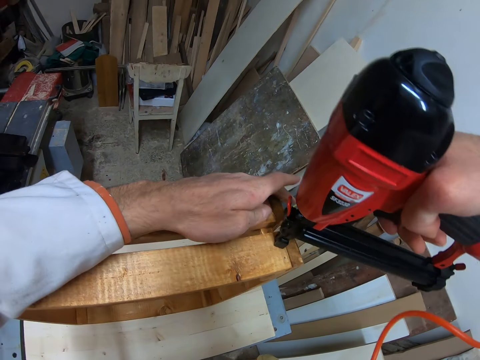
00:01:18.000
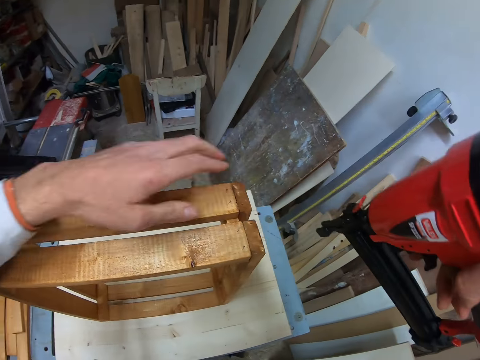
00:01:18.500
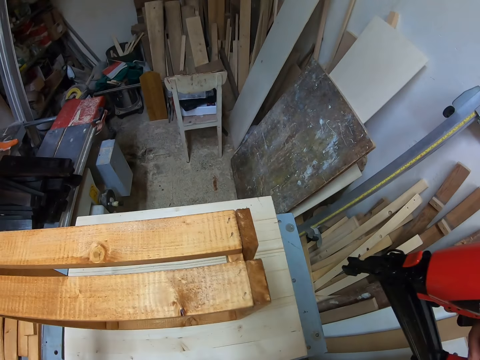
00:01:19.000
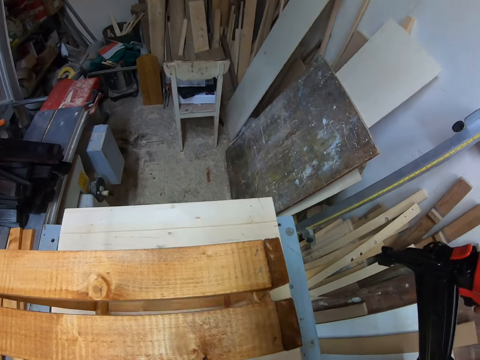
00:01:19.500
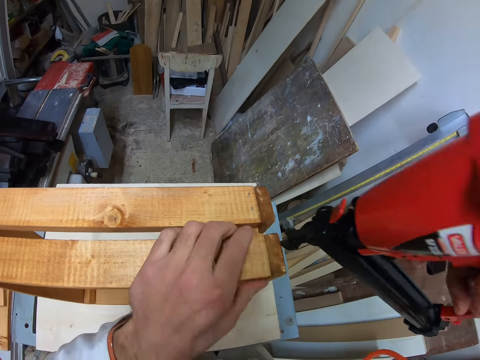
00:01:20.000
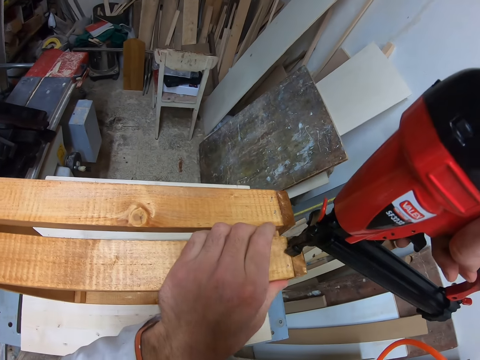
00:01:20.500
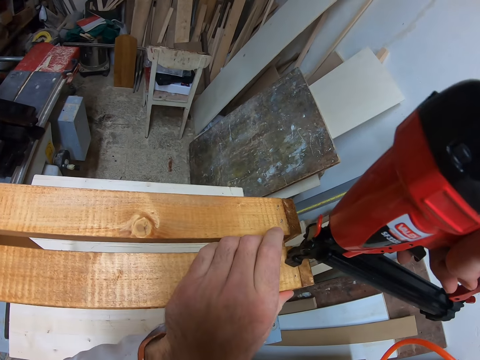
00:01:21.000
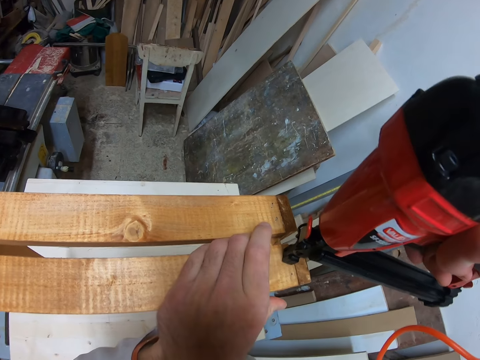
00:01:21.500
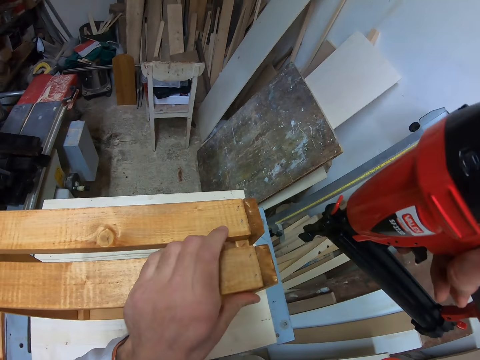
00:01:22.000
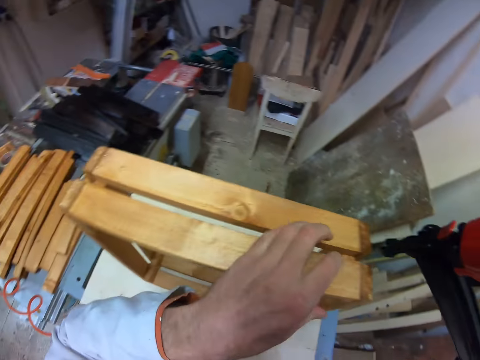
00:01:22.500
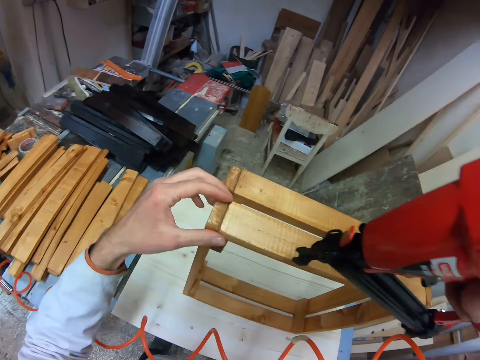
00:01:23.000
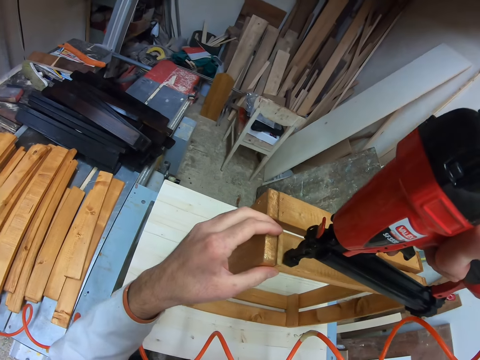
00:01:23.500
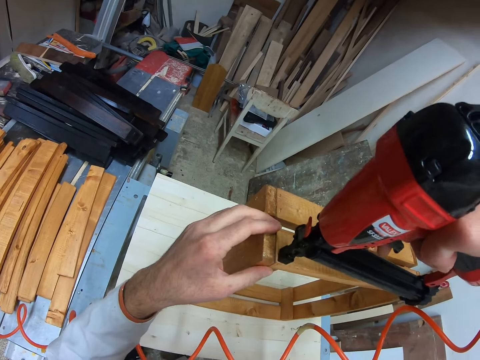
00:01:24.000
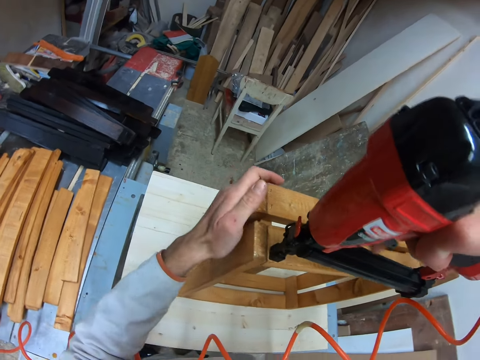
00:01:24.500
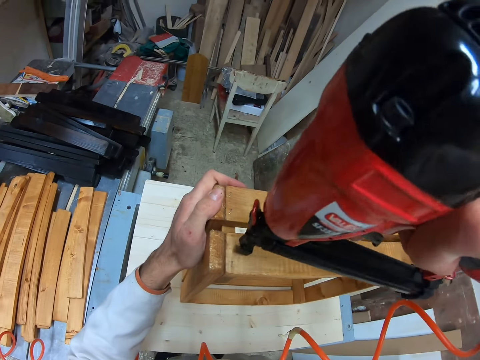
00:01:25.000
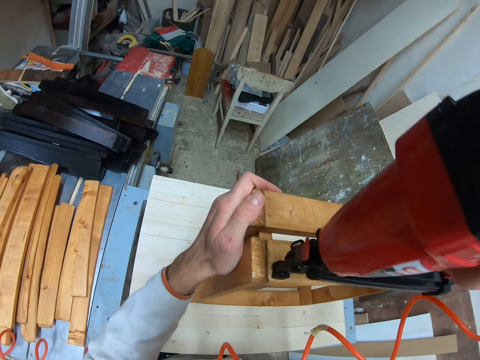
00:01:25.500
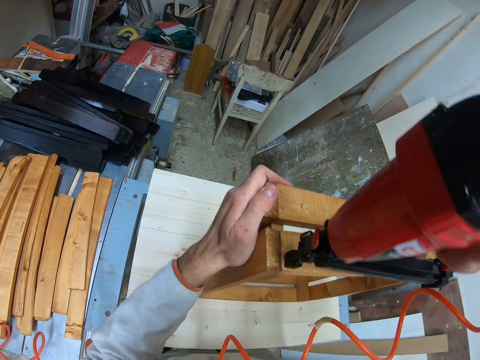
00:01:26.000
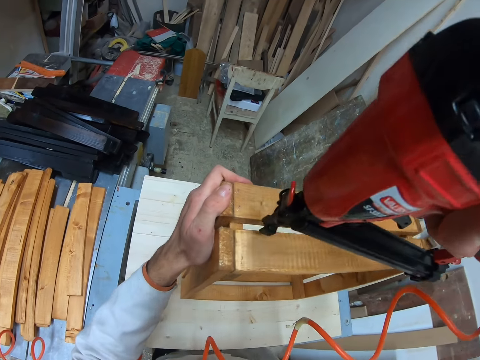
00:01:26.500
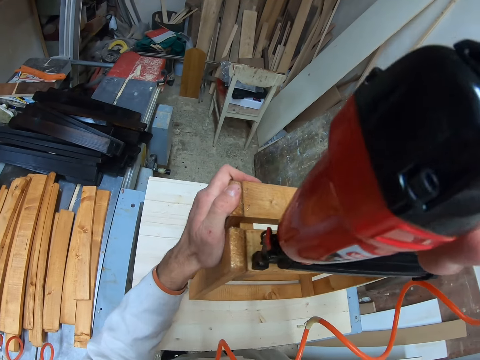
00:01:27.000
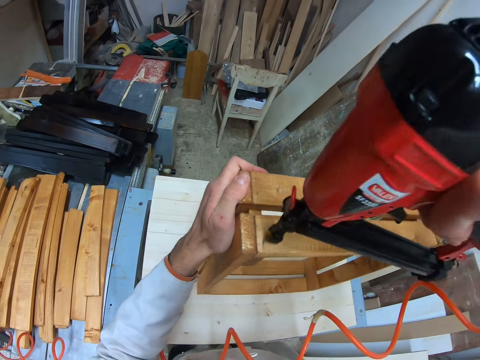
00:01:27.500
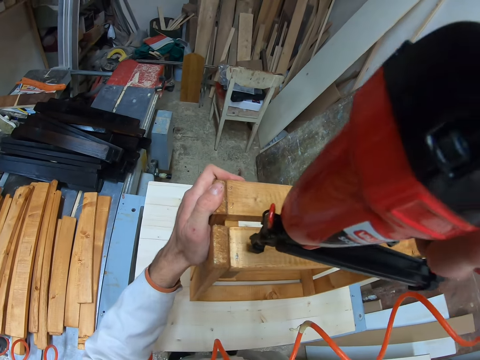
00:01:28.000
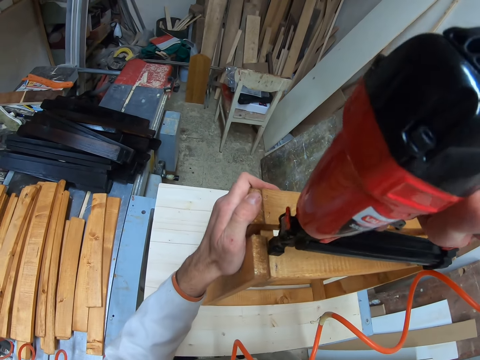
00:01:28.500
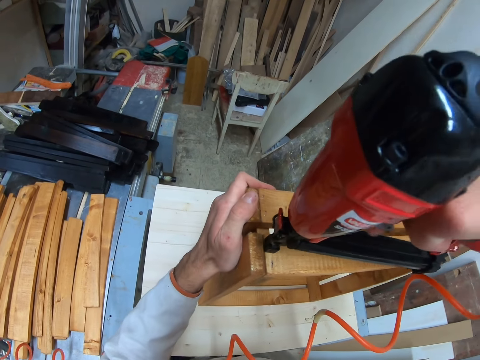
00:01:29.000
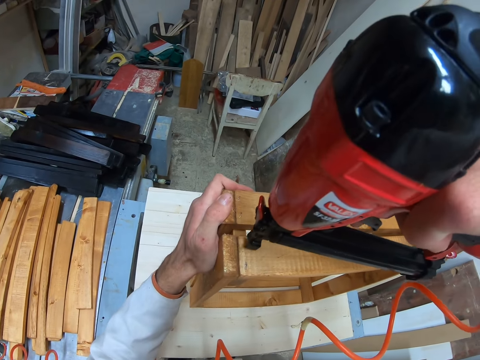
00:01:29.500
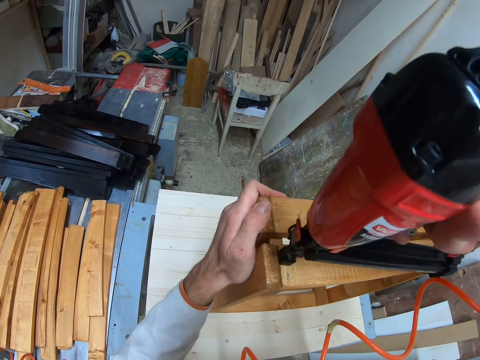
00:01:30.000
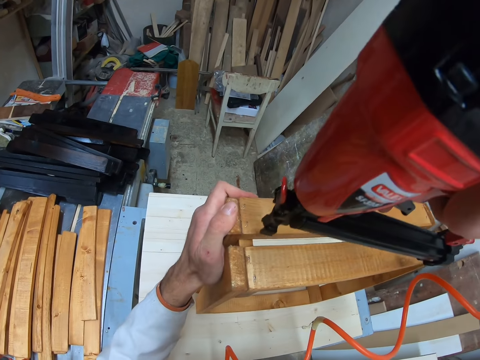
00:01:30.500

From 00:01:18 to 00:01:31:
The camera wearer removes the power nail gun in his right hand from the wooden frame in his left hand. He removes his left hand from the wooden frame on the table. He places his left hand on the wooden frame on the table. He drives a nail in the wooden frame with the power nail gun in his right hand.

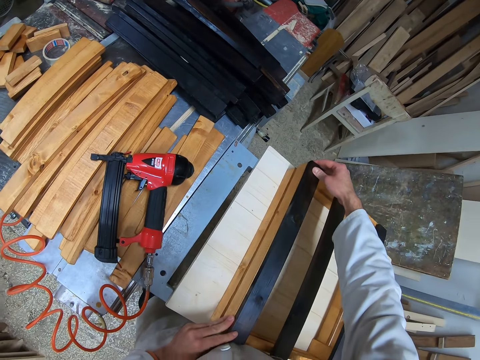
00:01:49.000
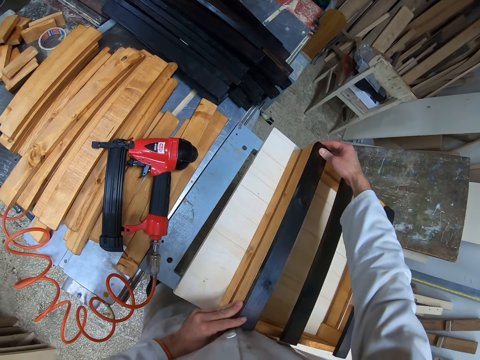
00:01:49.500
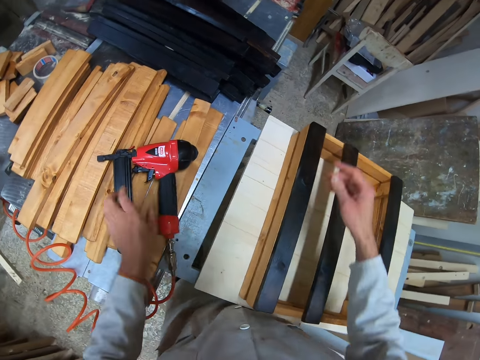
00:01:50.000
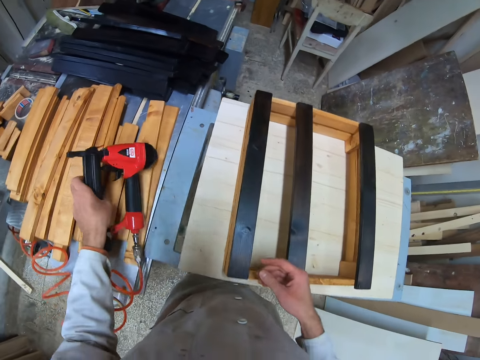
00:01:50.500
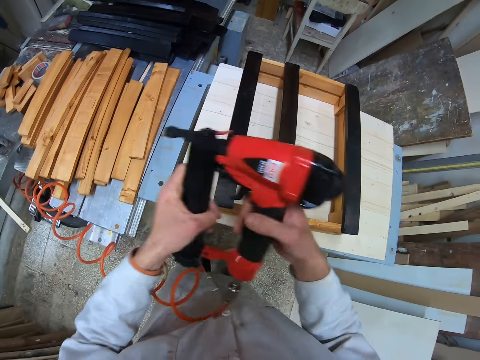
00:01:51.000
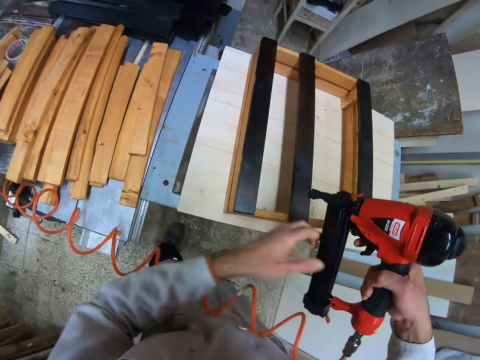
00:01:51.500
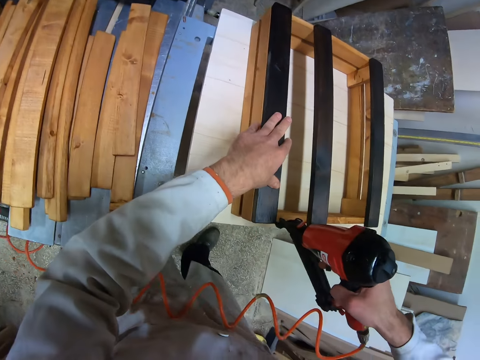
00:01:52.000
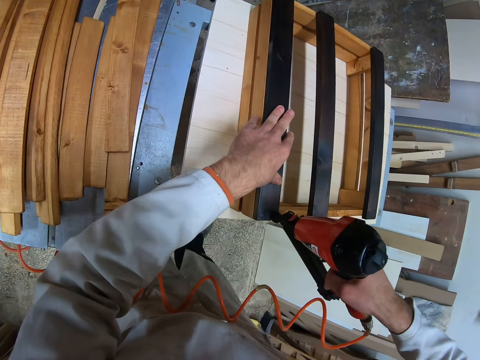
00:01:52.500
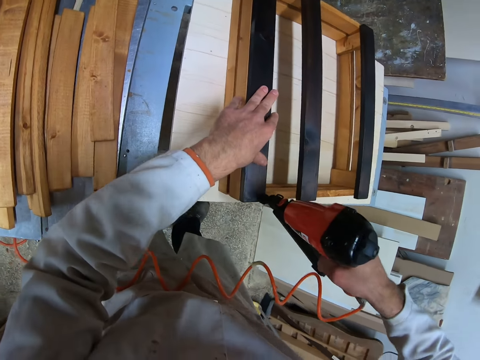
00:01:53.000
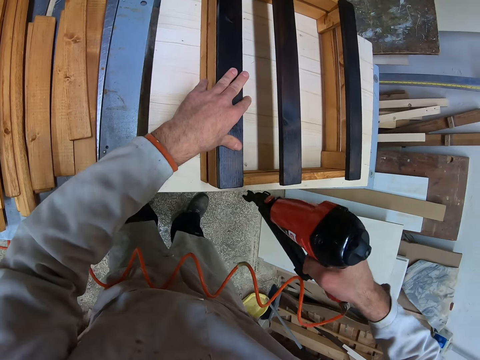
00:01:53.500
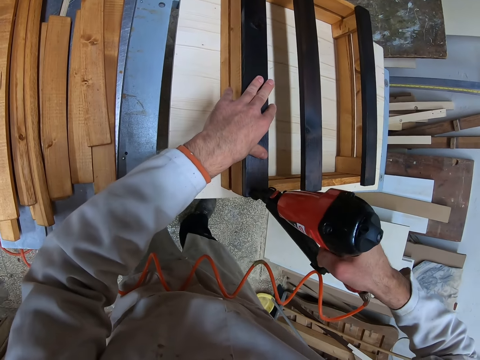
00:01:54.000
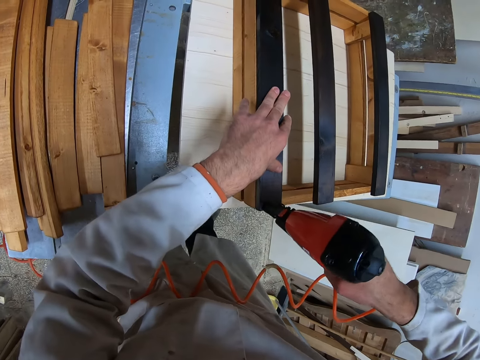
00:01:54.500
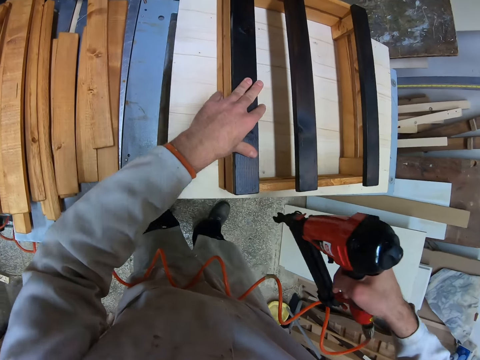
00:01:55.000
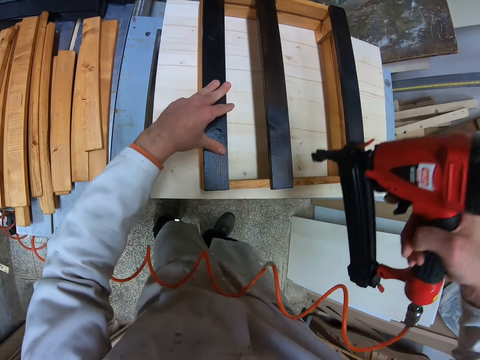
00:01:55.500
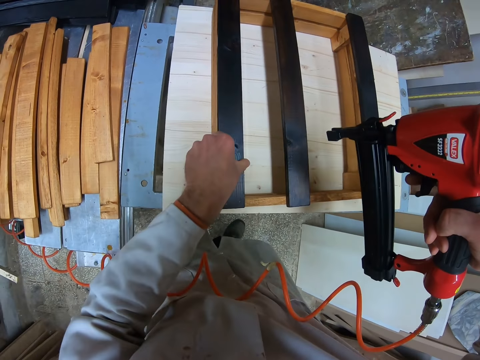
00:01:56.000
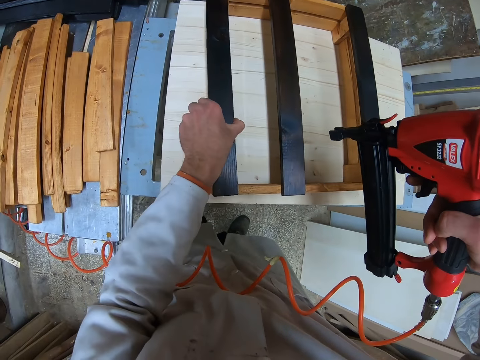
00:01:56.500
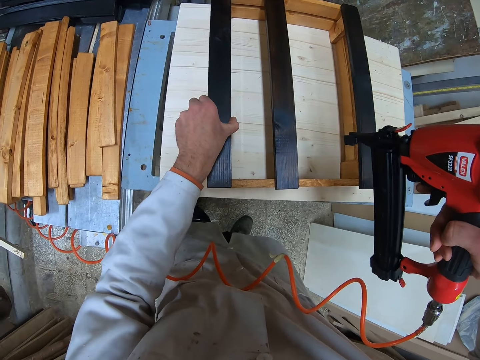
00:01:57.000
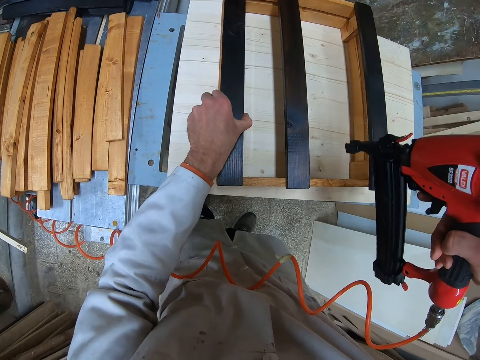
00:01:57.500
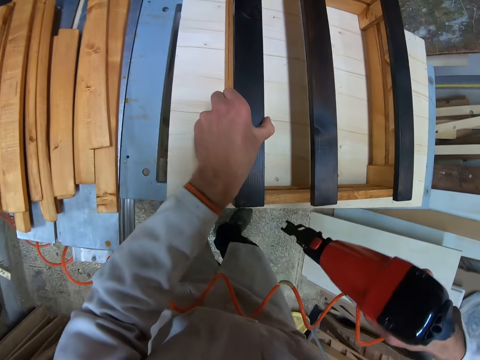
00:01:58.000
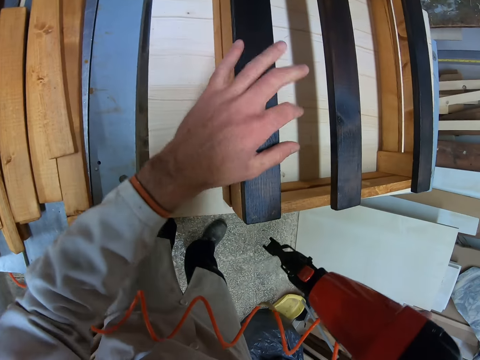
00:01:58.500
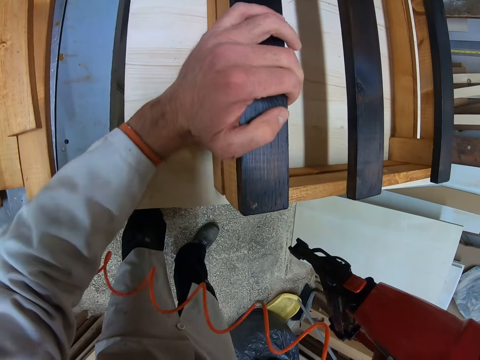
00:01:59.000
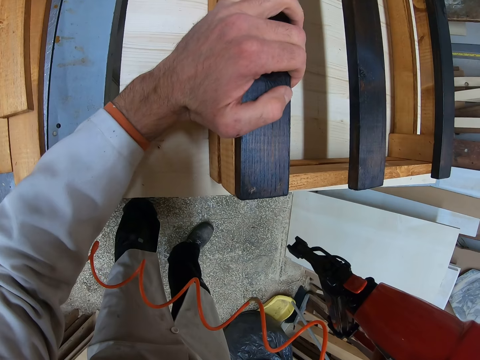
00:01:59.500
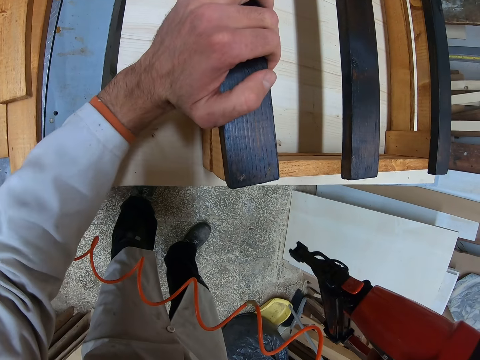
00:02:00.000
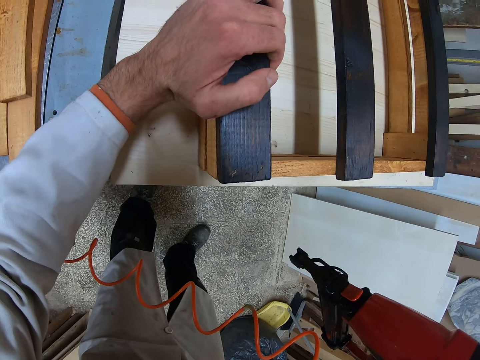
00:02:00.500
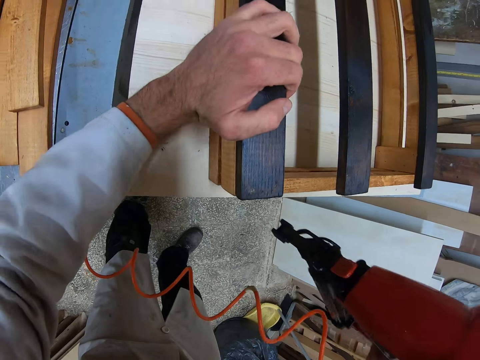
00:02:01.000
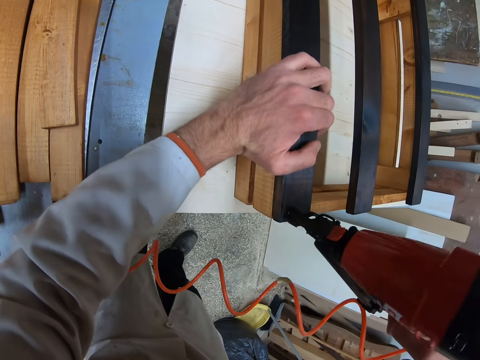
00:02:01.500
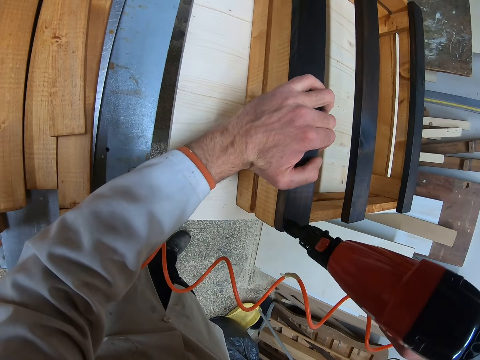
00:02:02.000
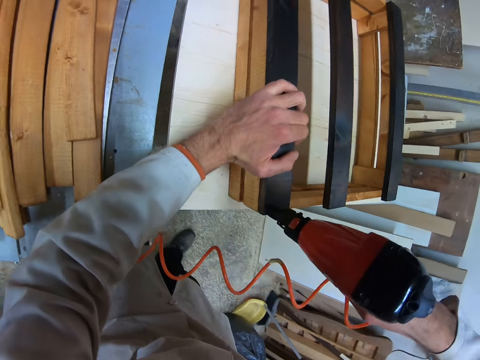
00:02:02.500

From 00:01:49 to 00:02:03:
The camera wearer picks up the power nail gun from the table with his left hand. He passes the power nail gun in his left hand to his right hand. He places his left hand on the wooden frame on the table. He drives a nail in the piece of wood on the wooden frame with the power nail gun in his right hand. He adjusts the piece of wood on the wooden frame with his left hand. He holds the furniture. He drives a nail in the piece of wood on the wooden frame with the power nail gun in his right hand.
